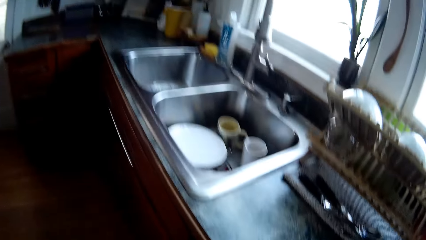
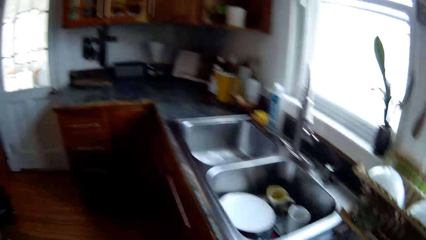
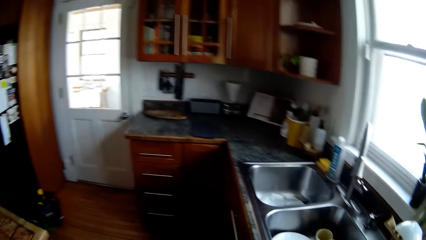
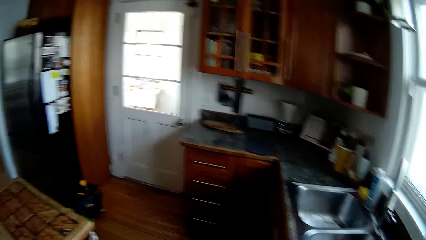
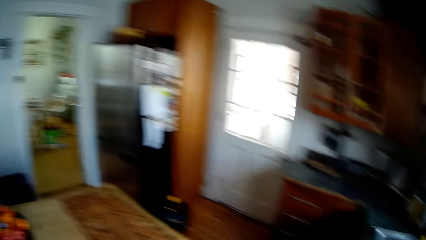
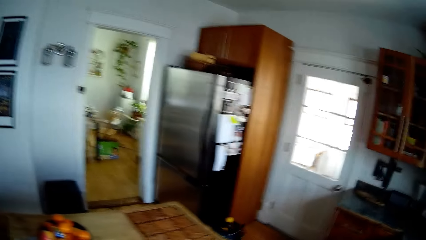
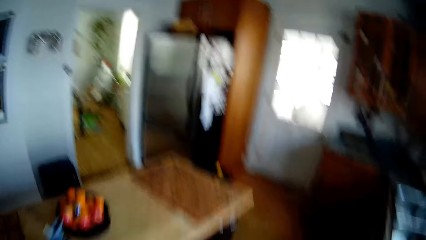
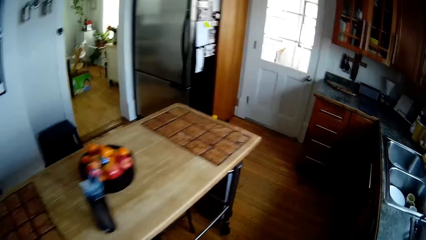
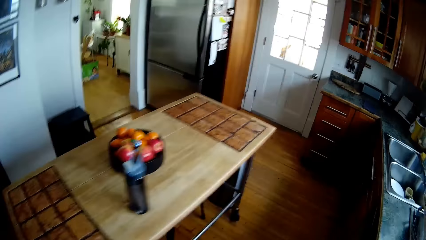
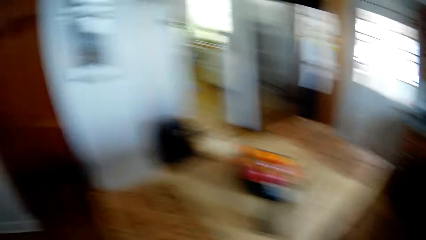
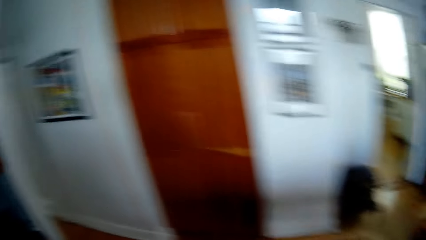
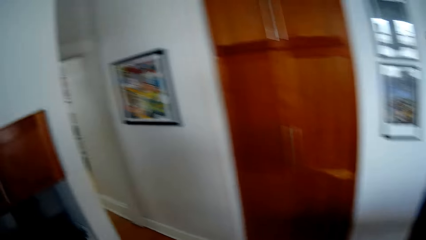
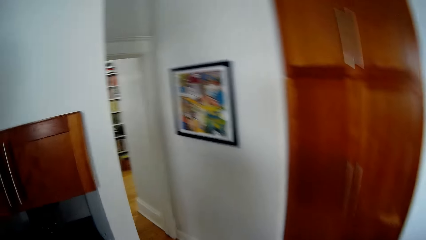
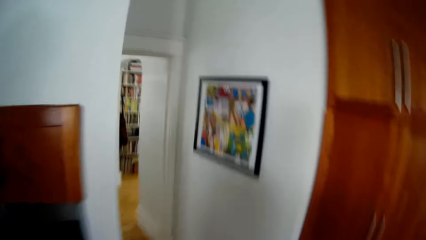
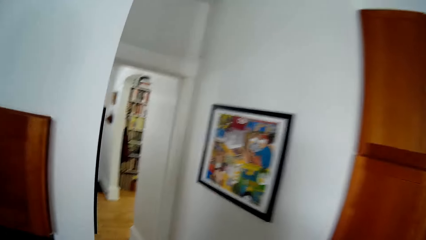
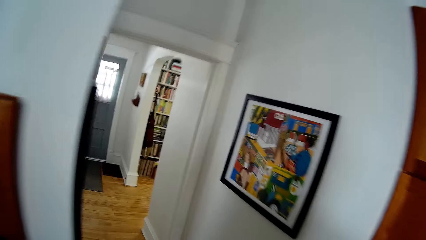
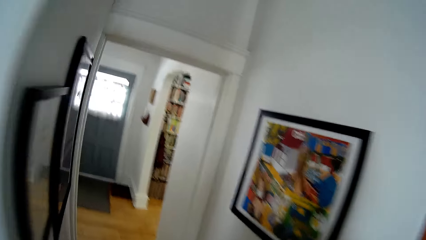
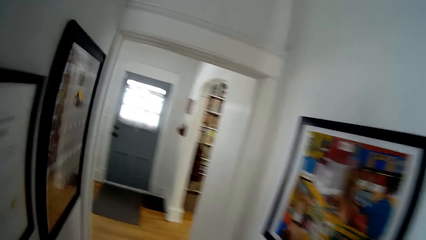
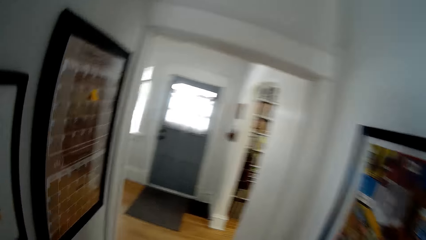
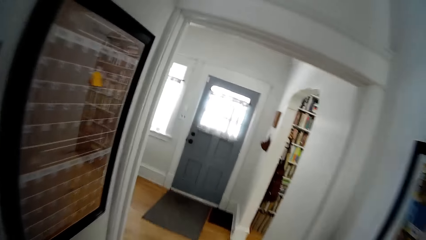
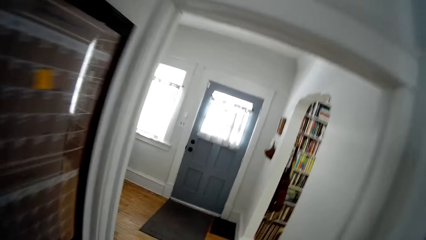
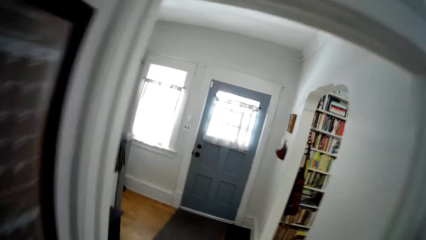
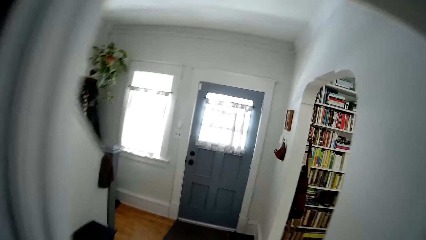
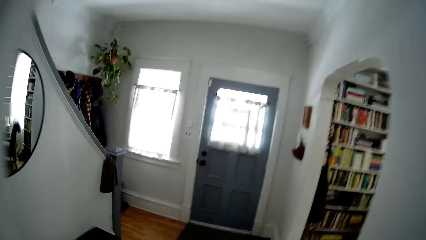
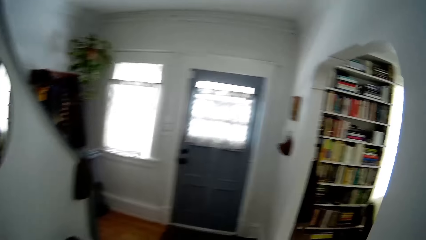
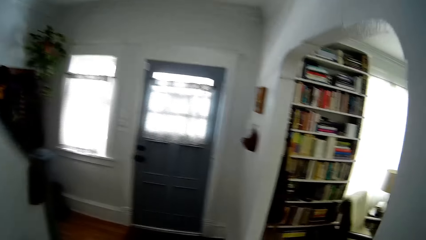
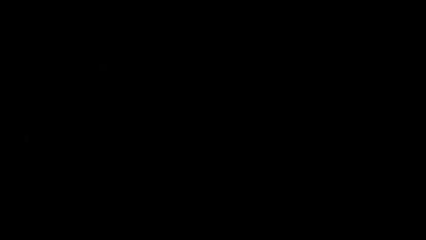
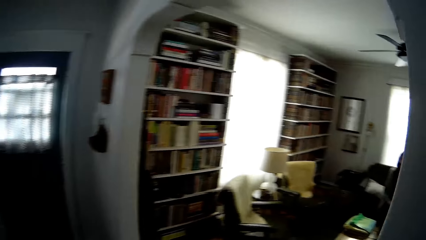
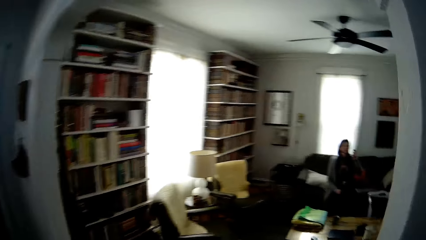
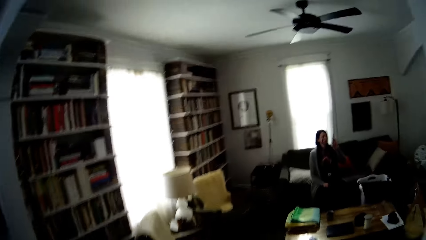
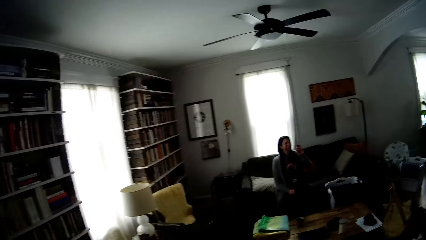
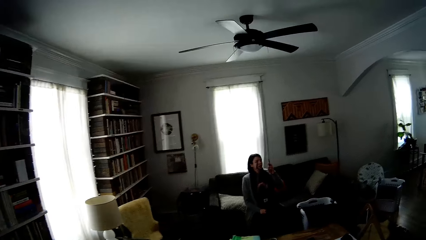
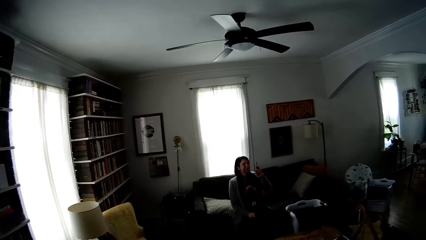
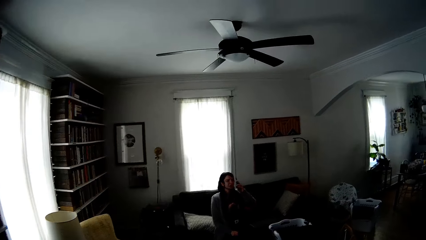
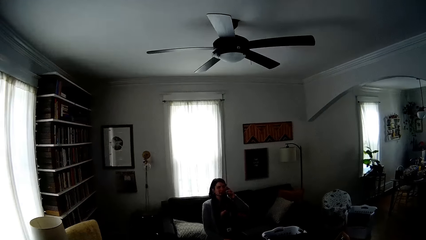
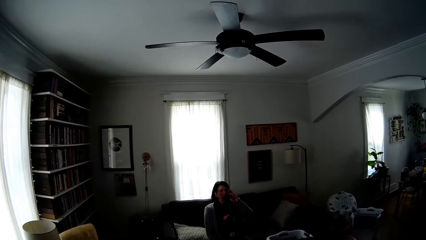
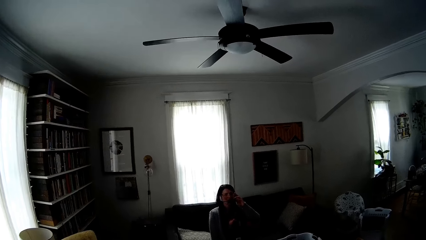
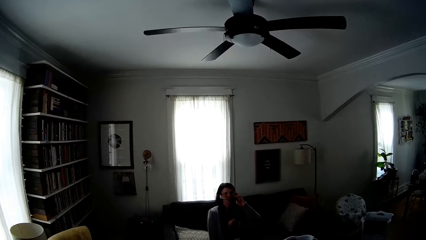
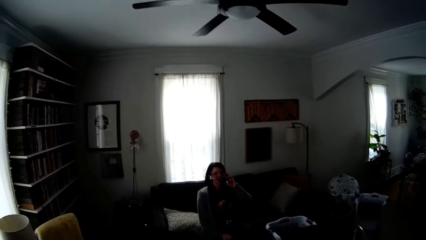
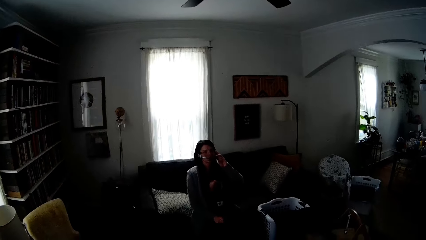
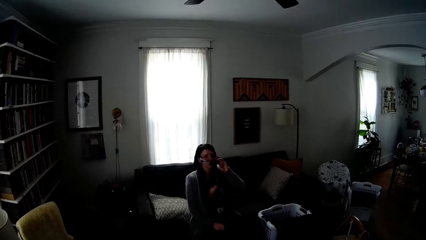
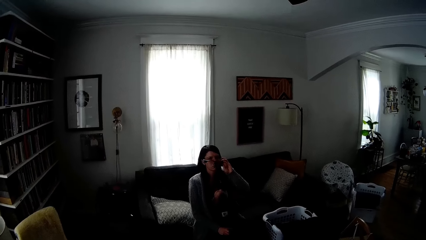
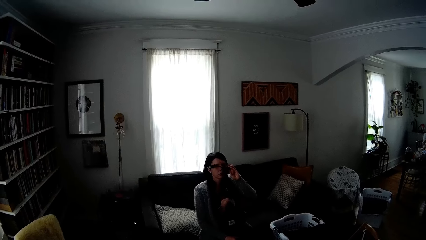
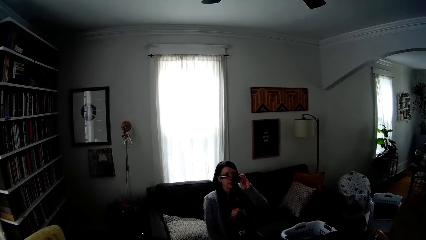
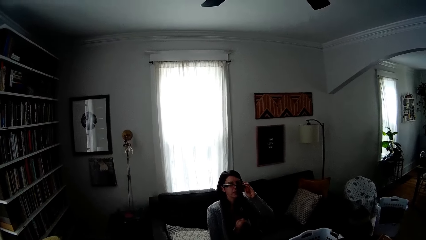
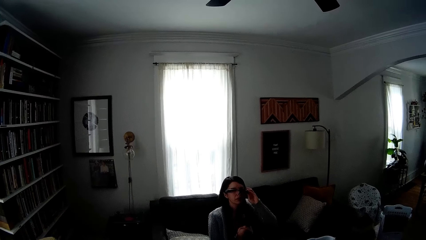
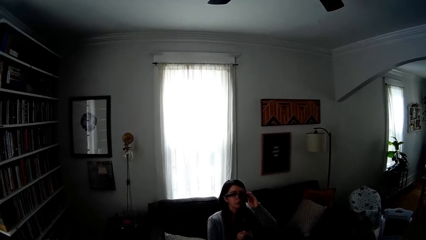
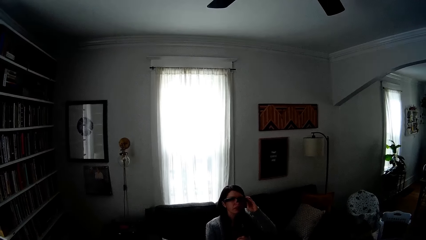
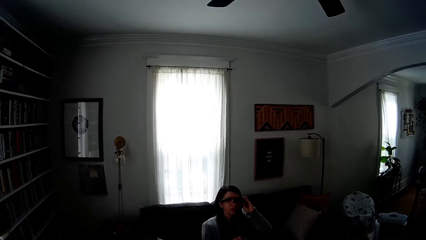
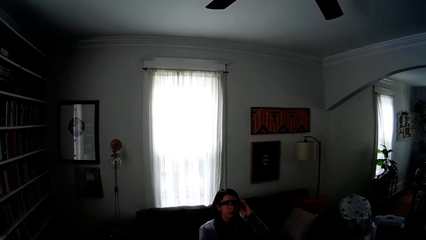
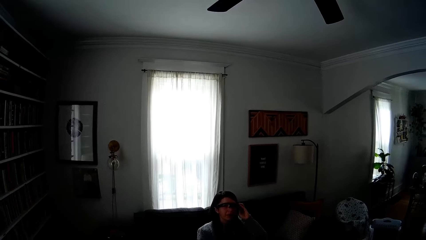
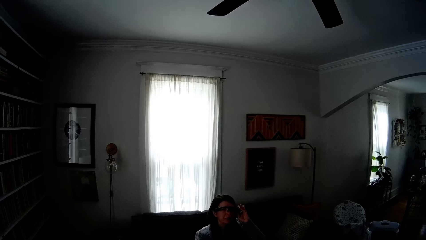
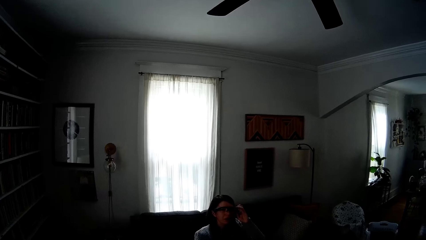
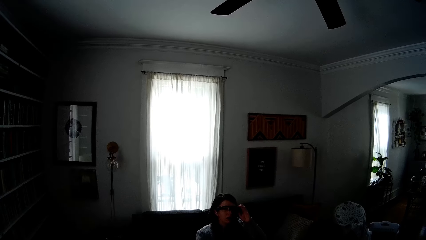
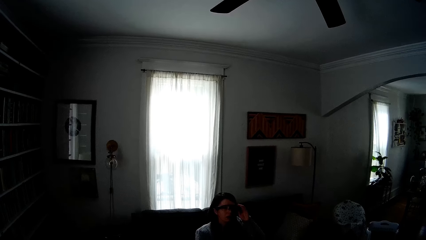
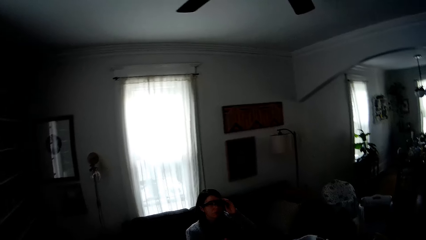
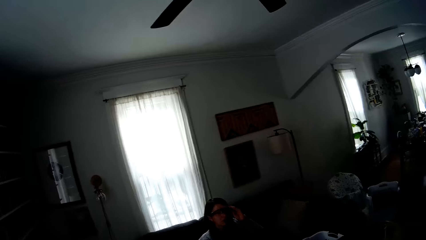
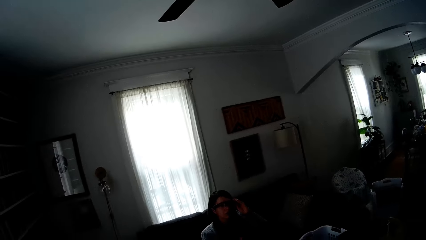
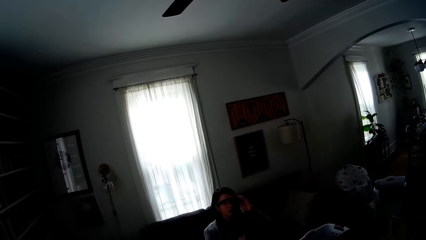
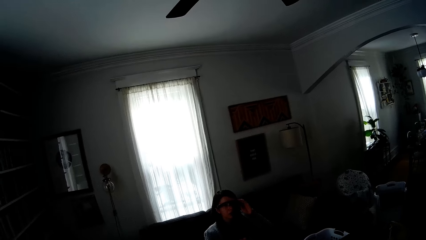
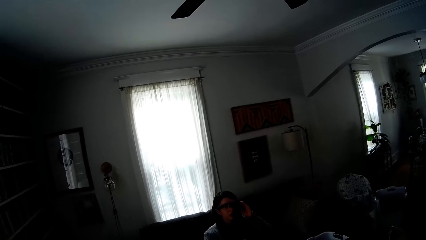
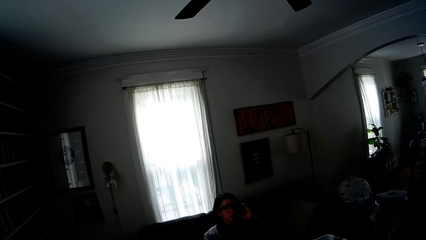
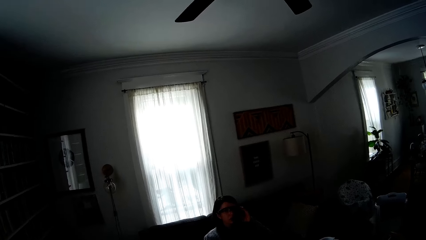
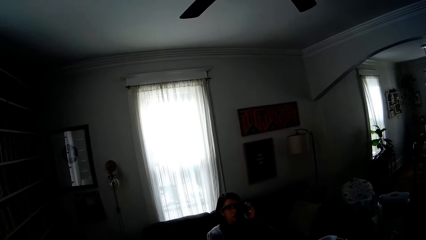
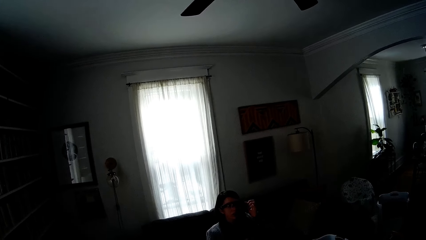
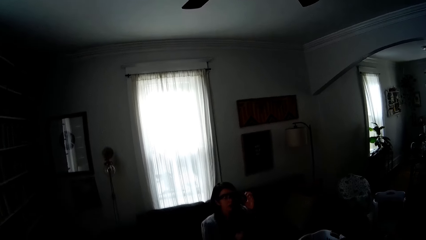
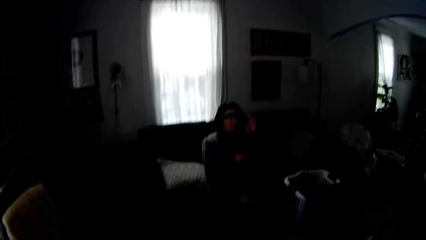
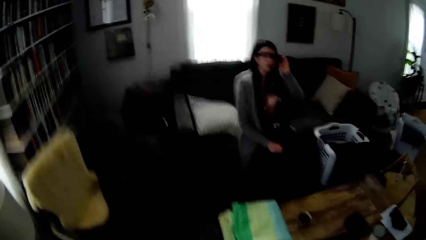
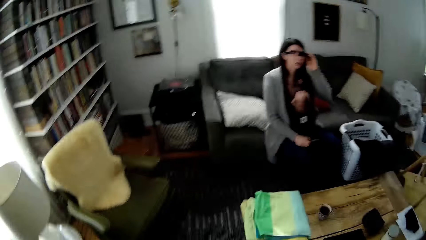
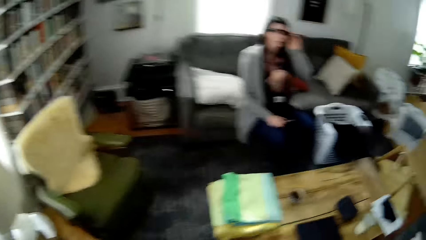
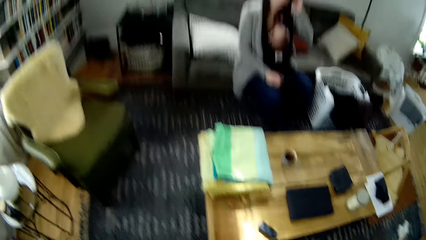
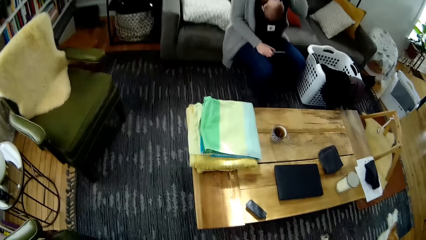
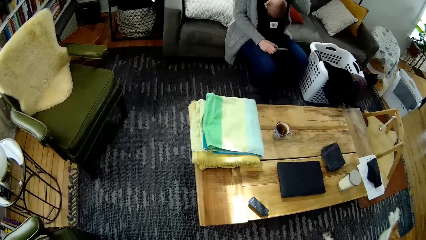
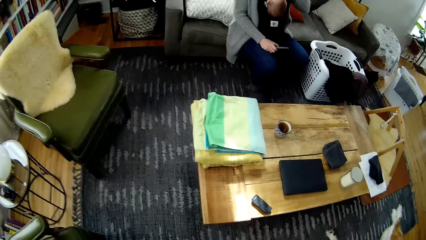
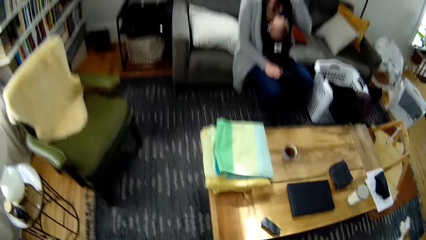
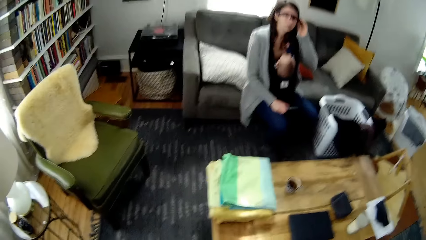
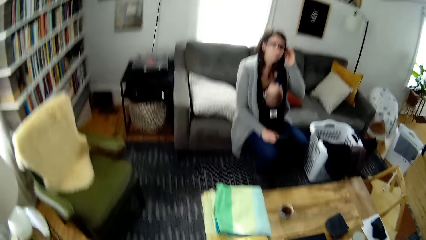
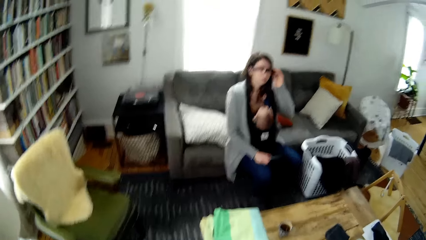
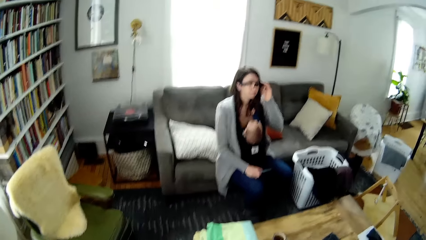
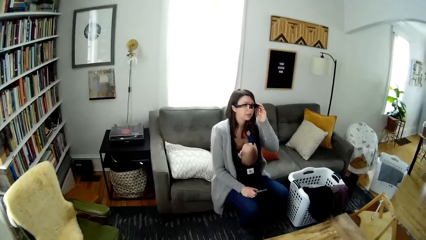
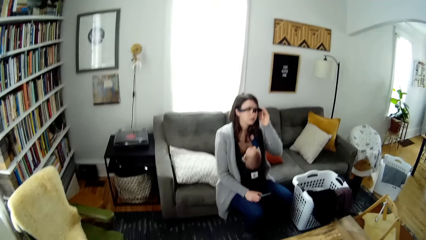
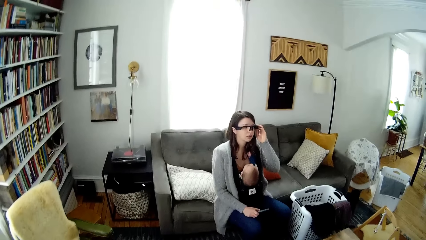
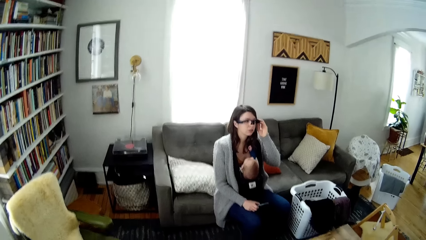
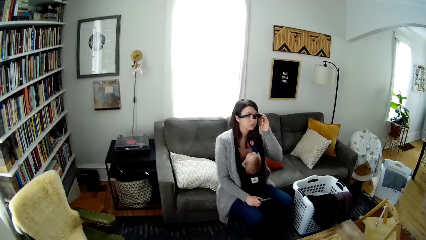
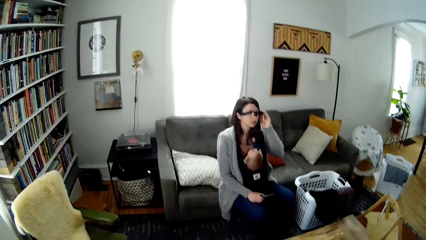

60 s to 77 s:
The camera wearer speaks to the woman. They walk out of the kitchen through the foyer into the living room. The woman converses with the camera wearer. The woman adjusts the spectacles and puts on her glasses with her left hand. The camera wearer stares at the woman.
